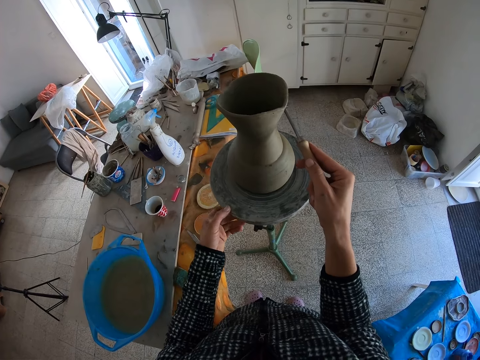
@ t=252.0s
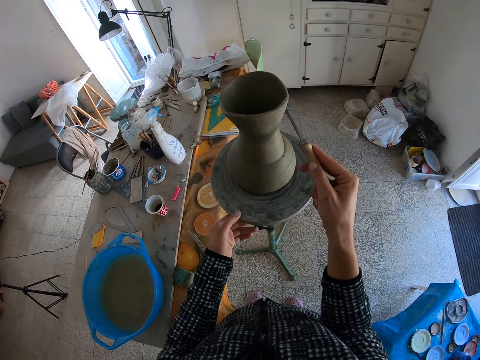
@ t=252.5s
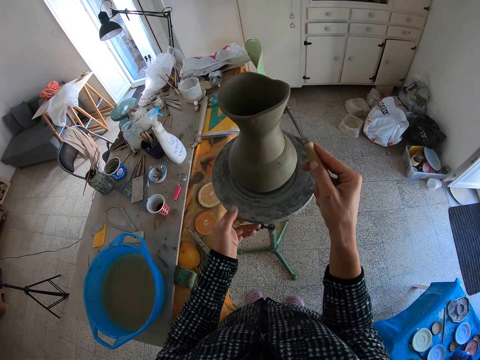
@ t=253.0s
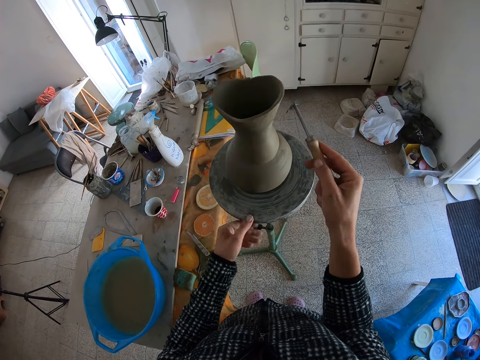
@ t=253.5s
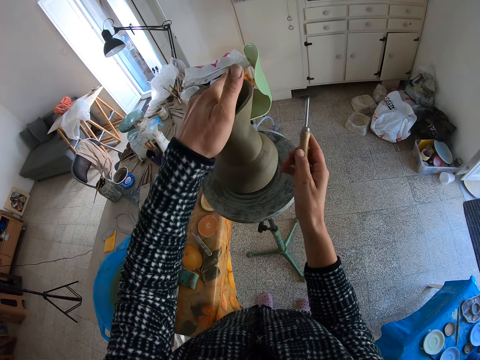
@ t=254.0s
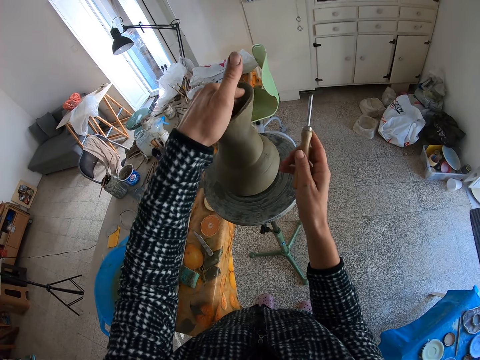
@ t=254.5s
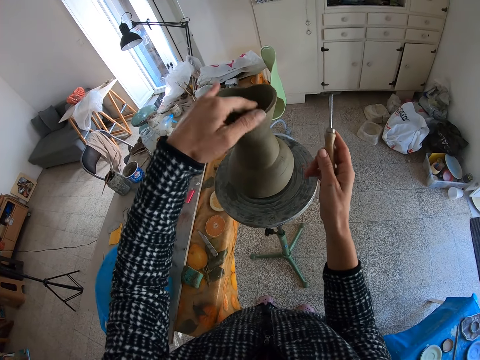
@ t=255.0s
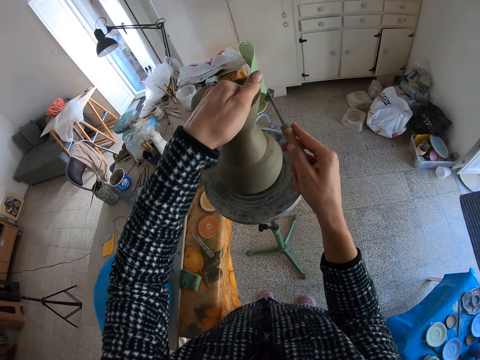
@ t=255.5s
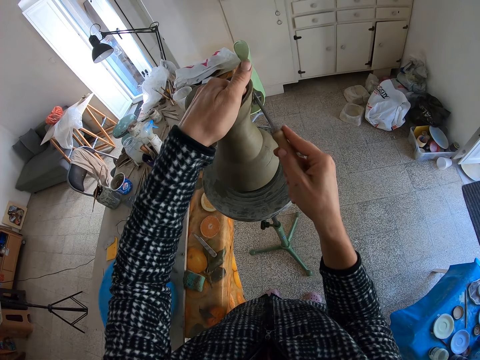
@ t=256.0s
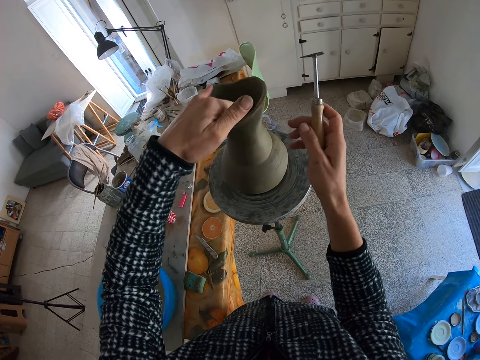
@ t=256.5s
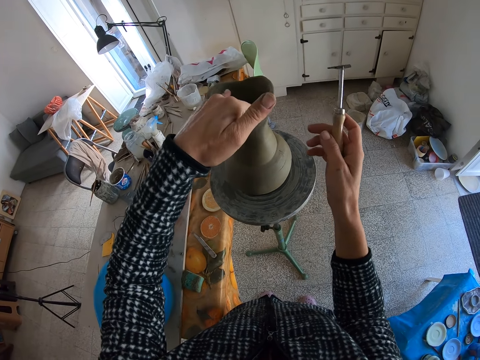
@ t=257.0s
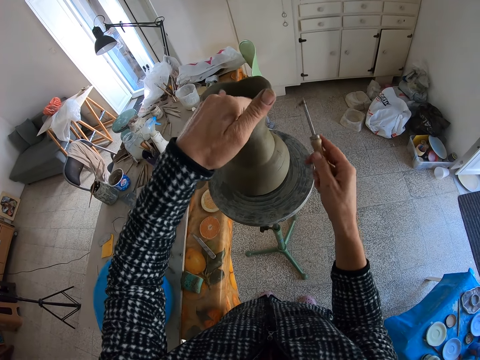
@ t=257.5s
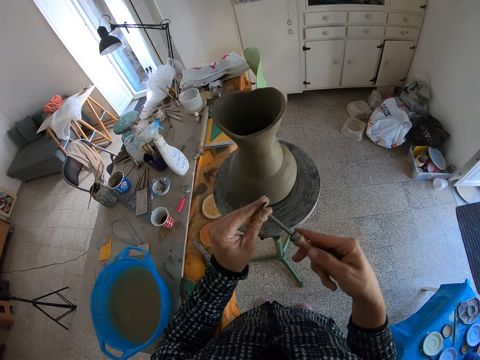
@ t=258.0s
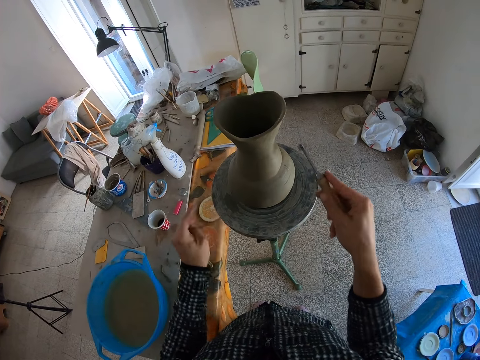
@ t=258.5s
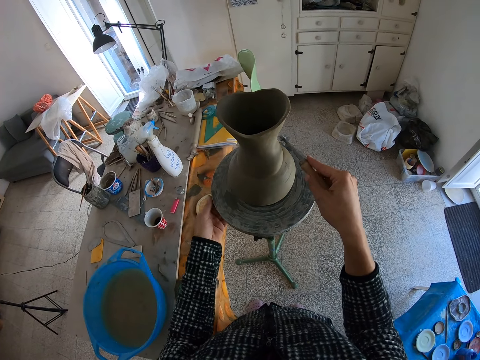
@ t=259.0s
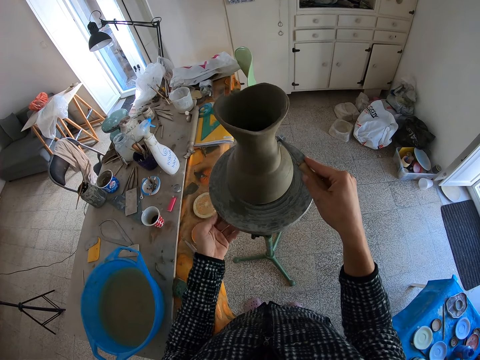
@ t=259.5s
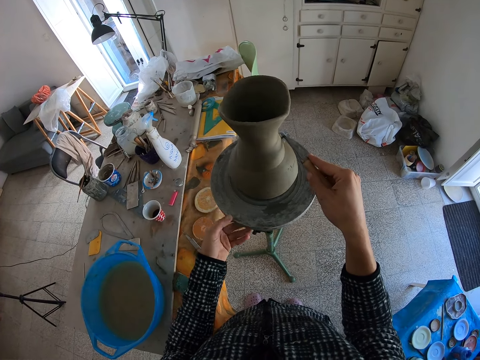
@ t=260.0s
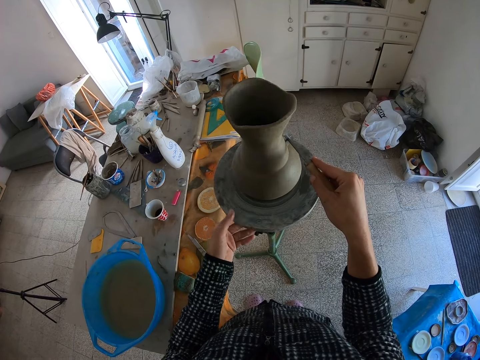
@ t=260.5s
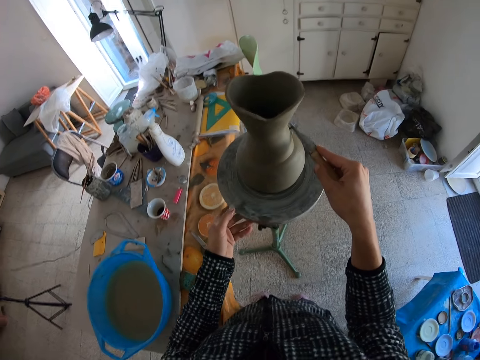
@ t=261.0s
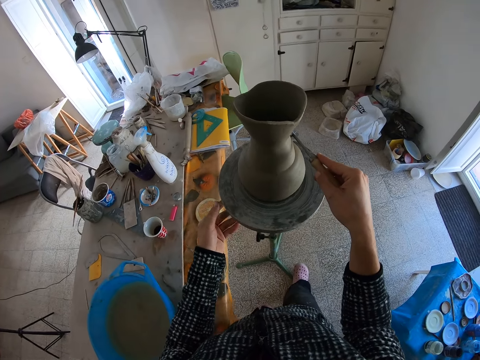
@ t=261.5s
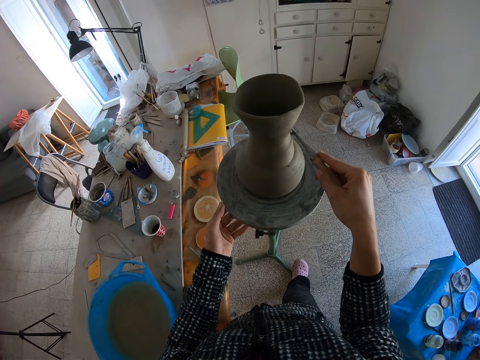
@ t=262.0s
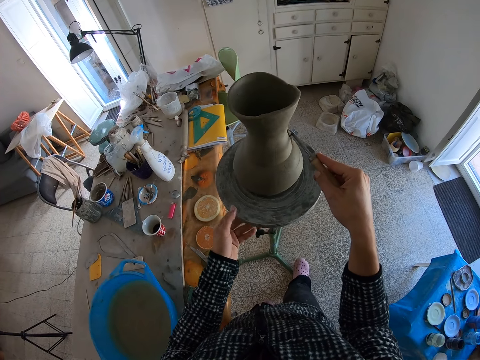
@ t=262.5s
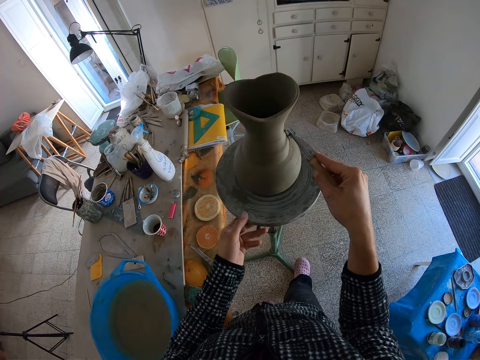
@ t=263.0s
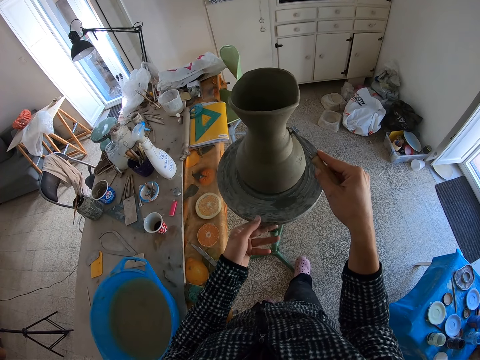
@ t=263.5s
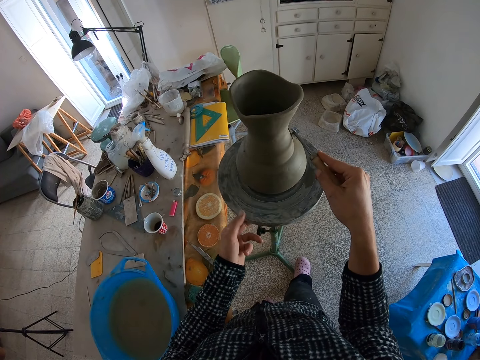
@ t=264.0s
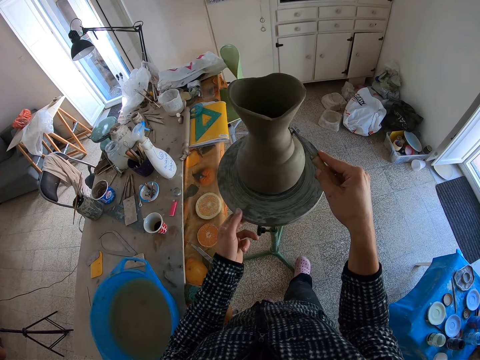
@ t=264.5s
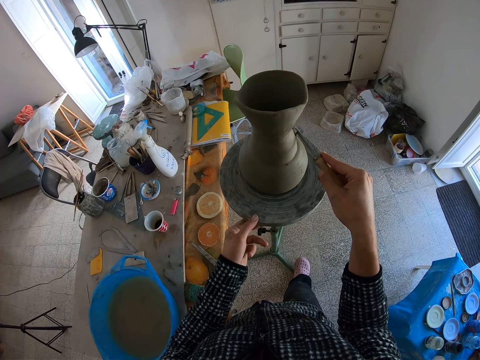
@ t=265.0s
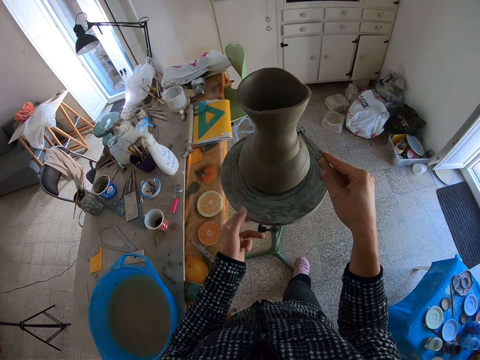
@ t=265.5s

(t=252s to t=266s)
The camera wearer trims the clay with the shaper in his right hand. He adjusts the clay with his left hand. He trims the clay with the shaper in his right hand. He adjusts the clay with his left hand. He removes a portion of clay on the shaper with his left hand. He rolls the potter's wheel with his left hand. He trims the clay with the shaper in his right hand.

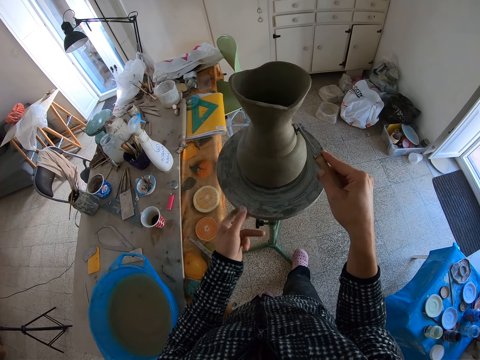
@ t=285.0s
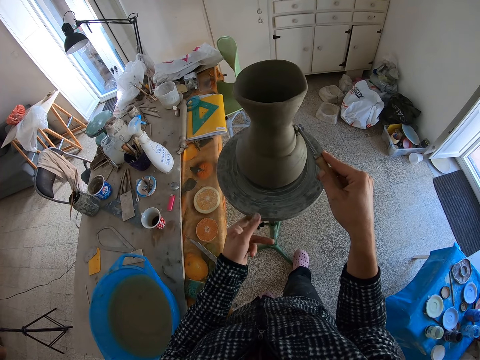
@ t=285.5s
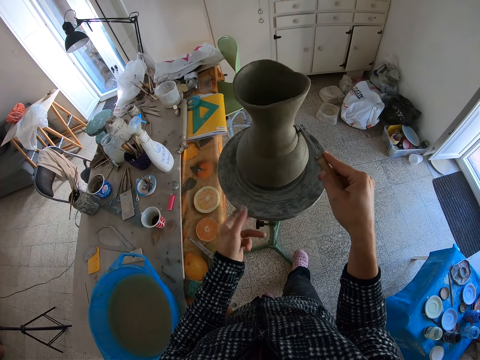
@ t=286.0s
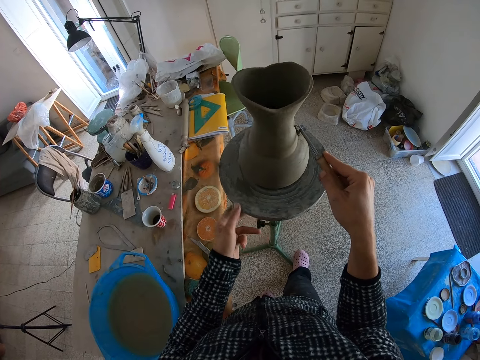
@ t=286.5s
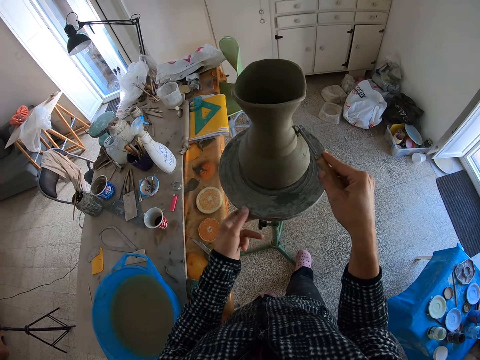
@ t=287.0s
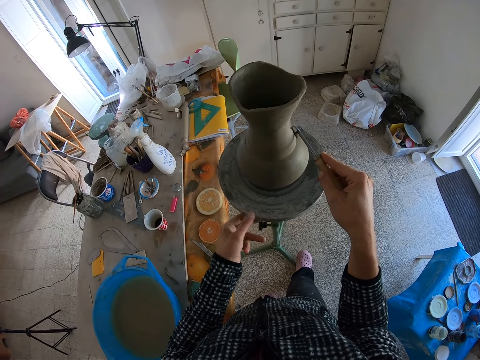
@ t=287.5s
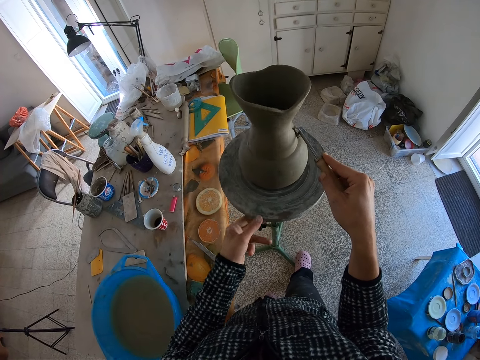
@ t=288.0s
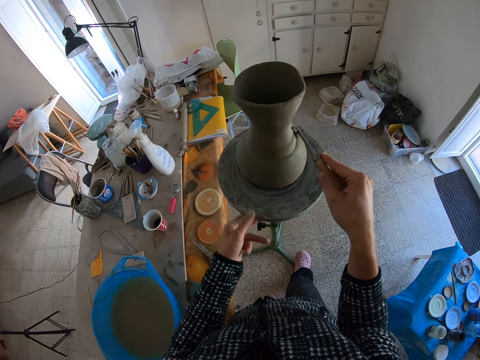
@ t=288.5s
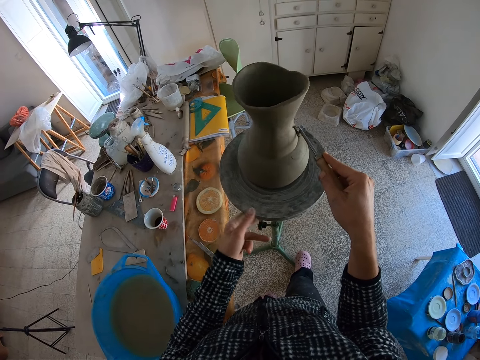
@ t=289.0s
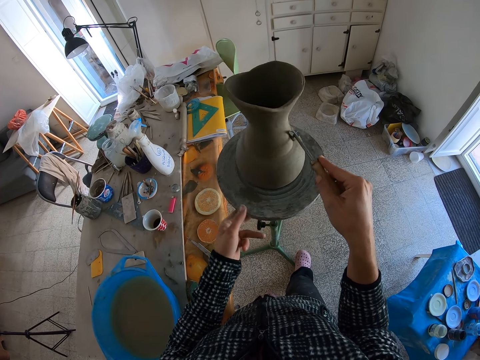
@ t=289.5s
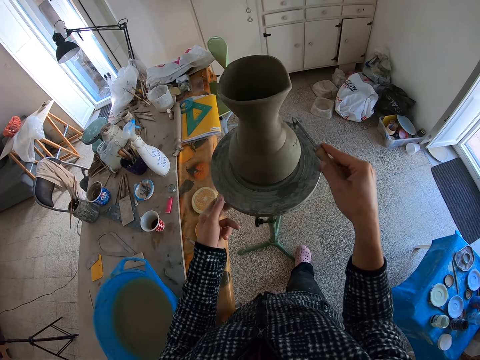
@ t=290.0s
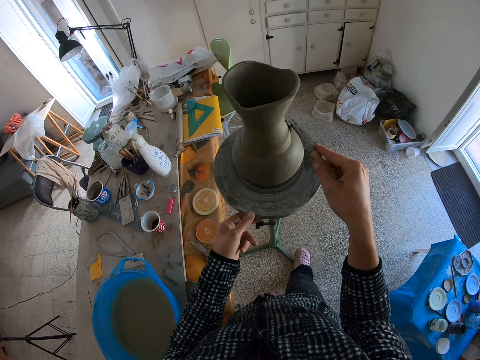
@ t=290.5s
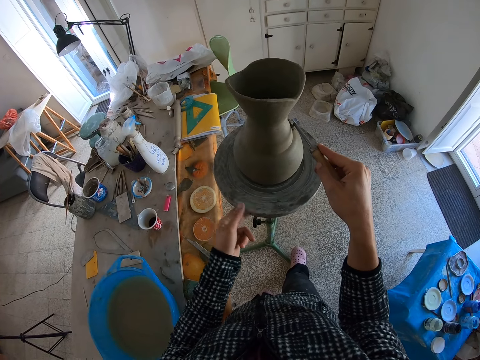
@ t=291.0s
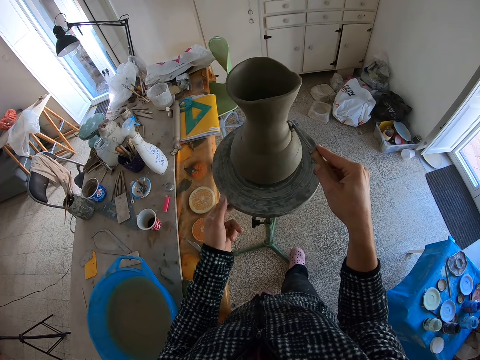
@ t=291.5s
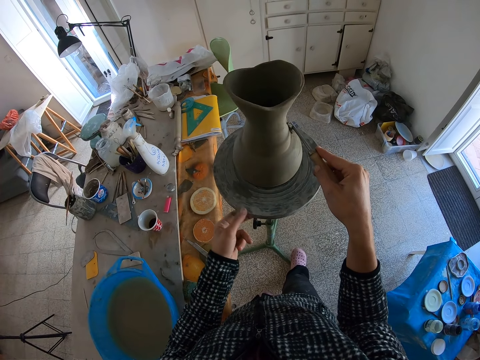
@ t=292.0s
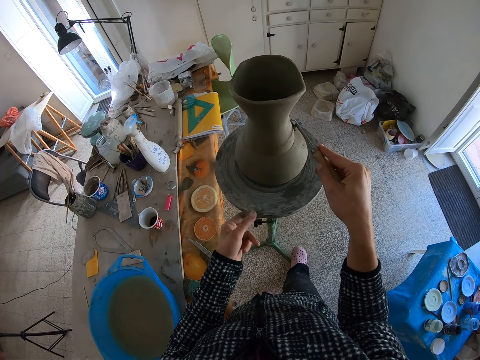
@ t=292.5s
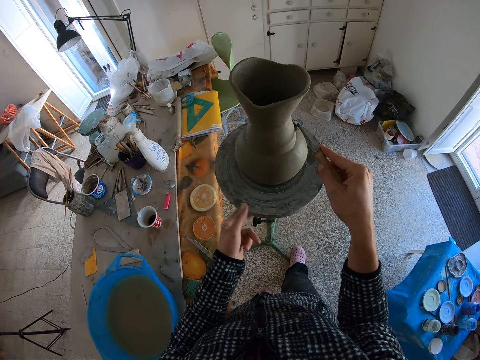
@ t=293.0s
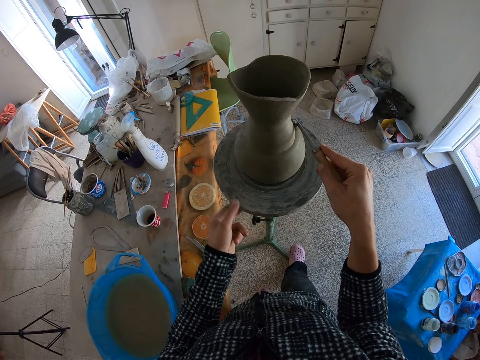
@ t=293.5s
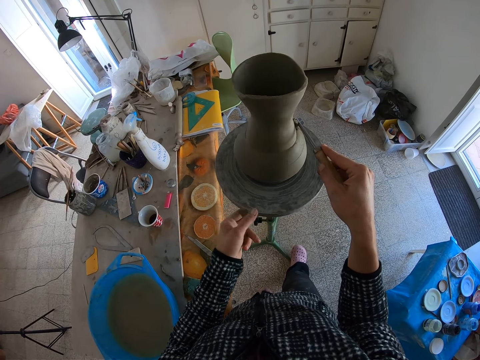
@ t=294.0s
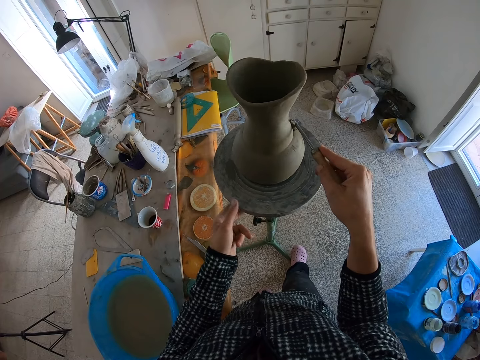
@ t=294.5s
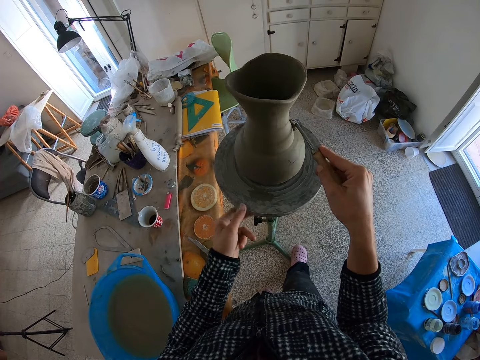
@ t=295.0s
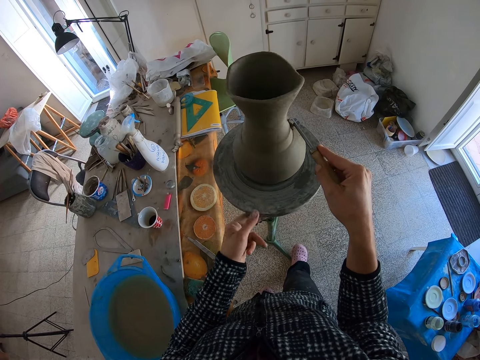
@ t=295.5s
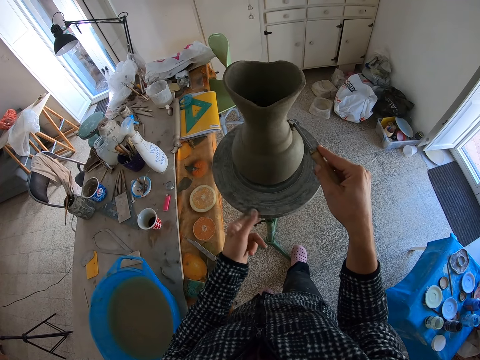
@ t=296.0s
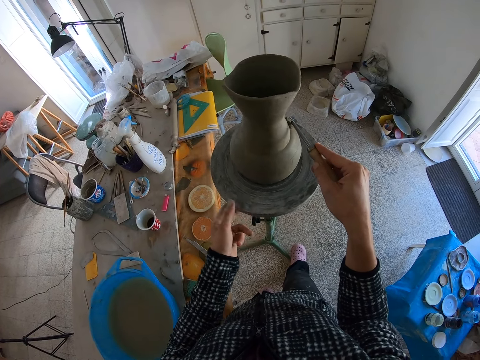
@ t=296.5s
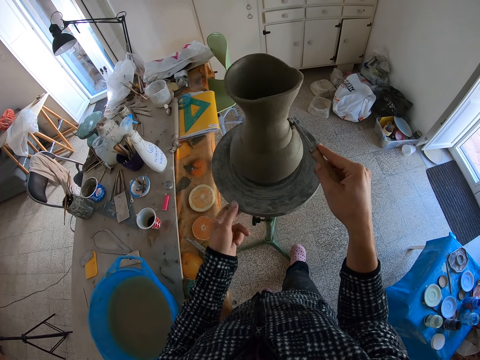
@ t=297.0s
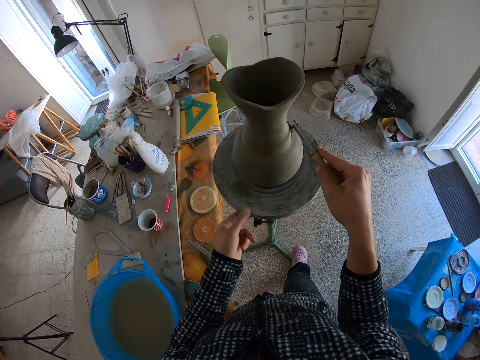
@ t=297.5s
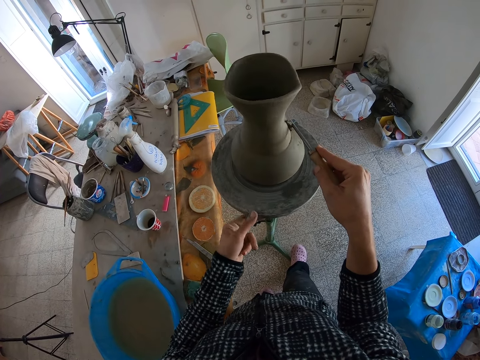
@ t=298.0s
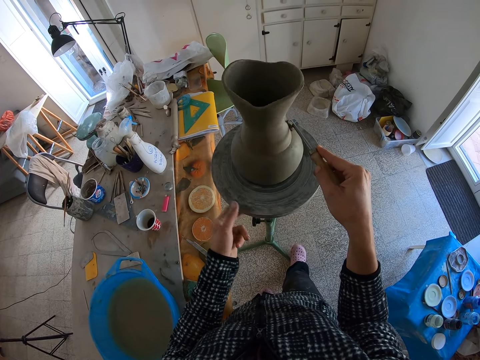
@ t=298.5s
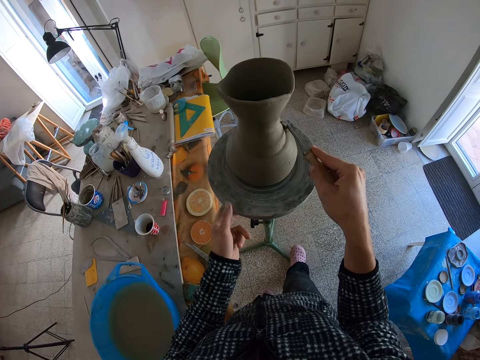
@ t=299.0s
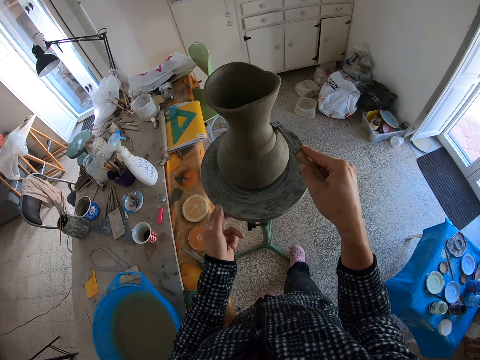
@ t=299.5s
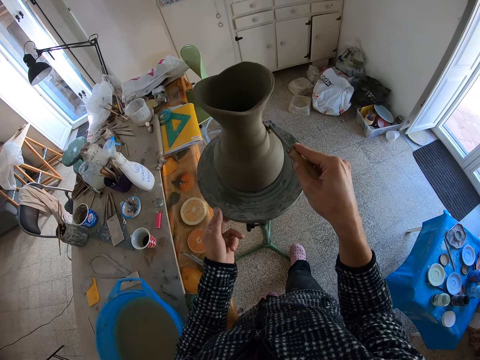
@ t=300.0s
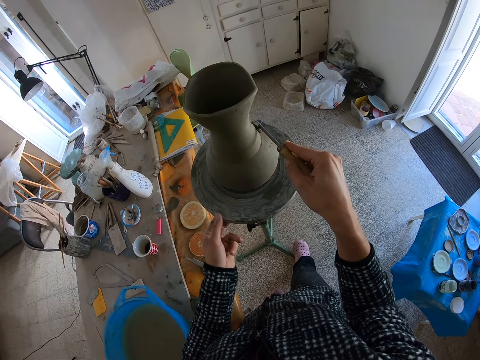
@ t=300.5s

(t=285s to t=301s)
The camera wearer rotates the pottery wheel.
